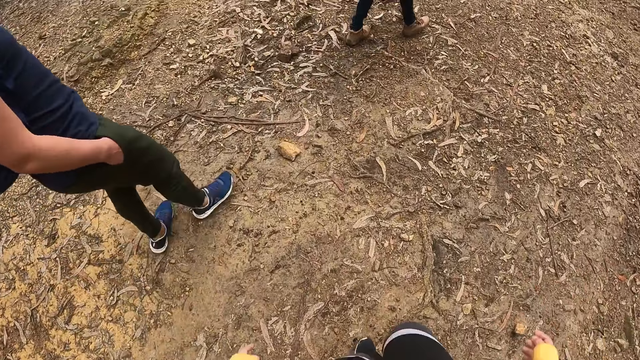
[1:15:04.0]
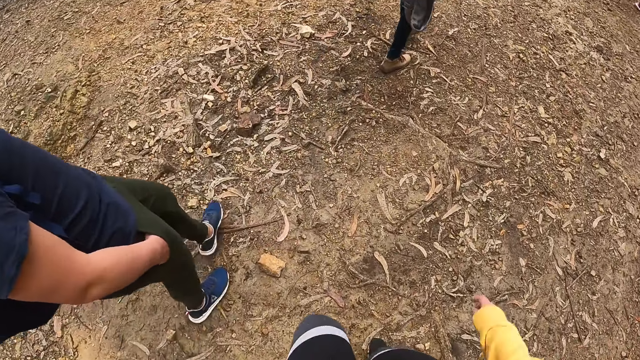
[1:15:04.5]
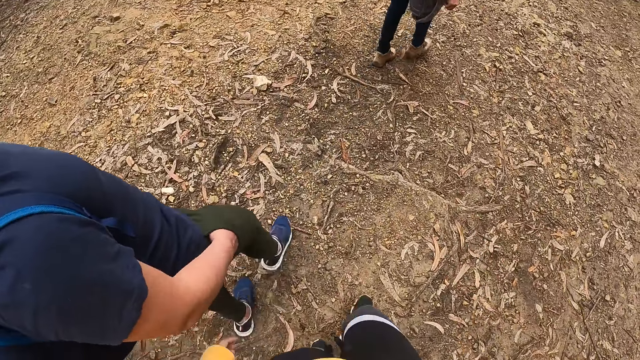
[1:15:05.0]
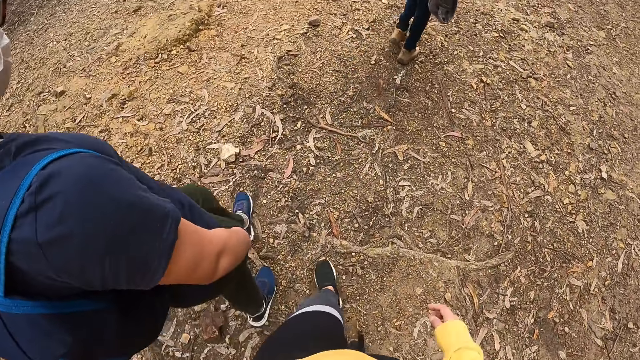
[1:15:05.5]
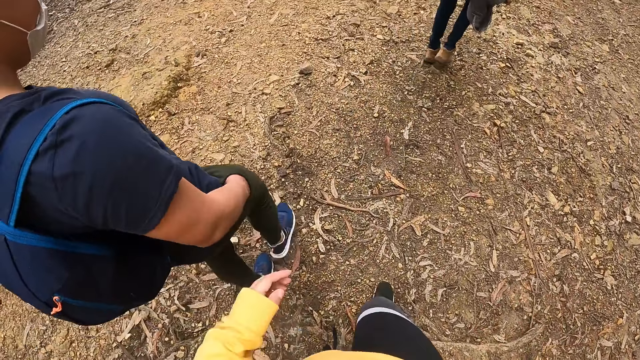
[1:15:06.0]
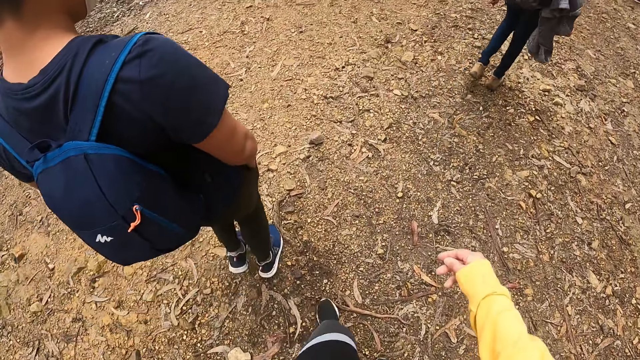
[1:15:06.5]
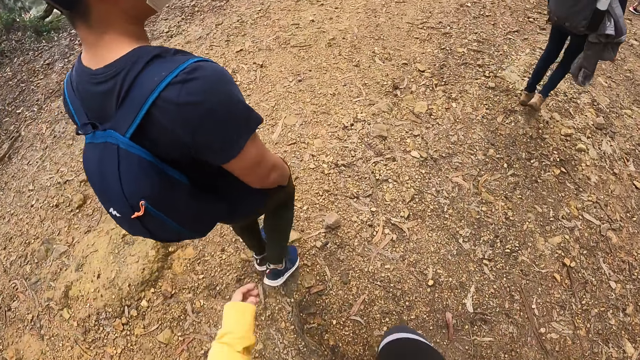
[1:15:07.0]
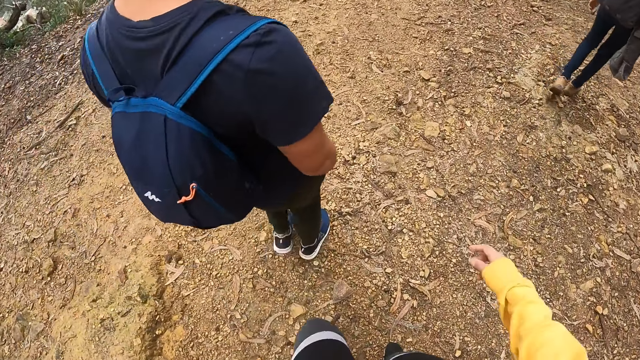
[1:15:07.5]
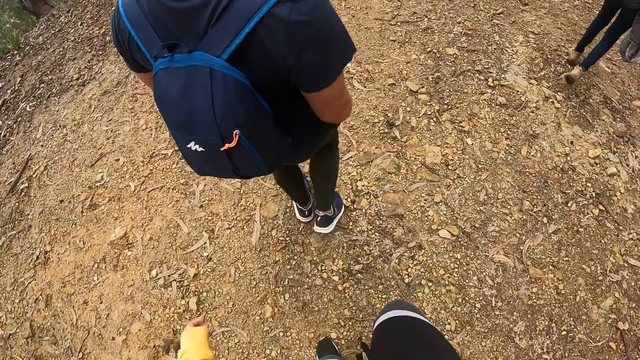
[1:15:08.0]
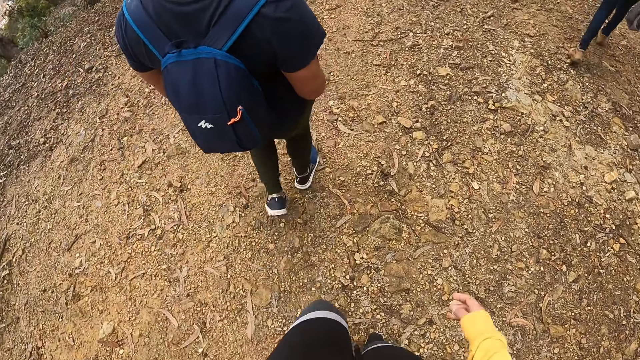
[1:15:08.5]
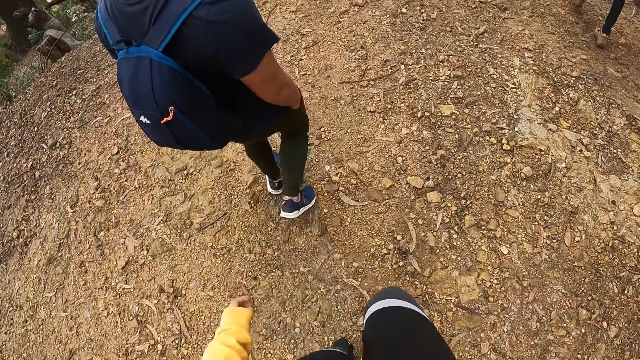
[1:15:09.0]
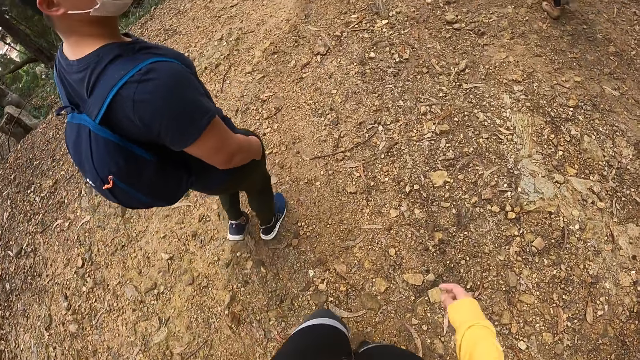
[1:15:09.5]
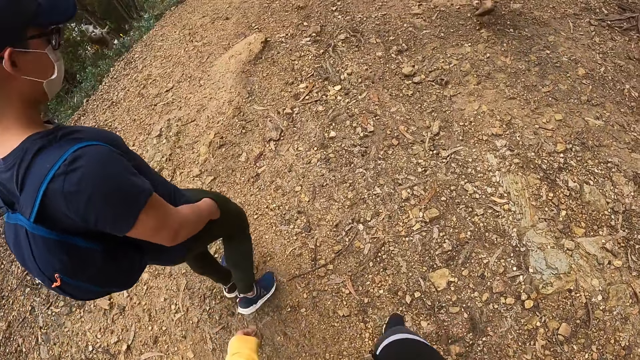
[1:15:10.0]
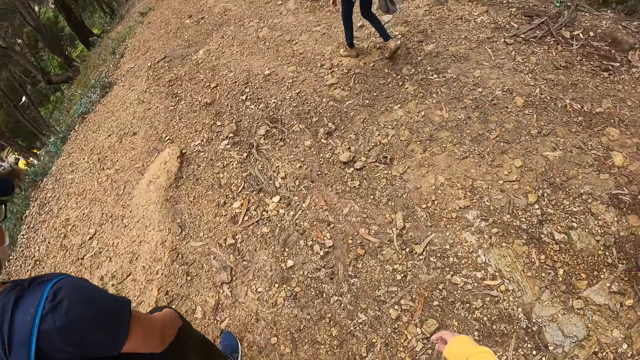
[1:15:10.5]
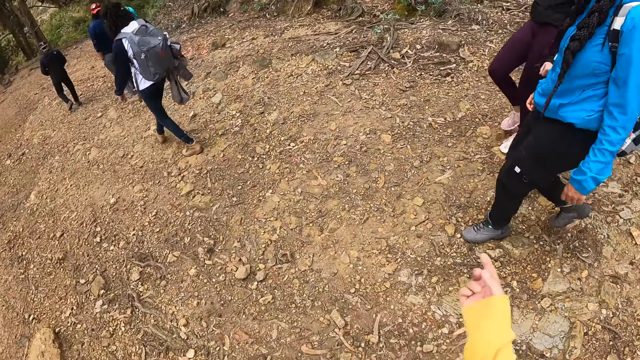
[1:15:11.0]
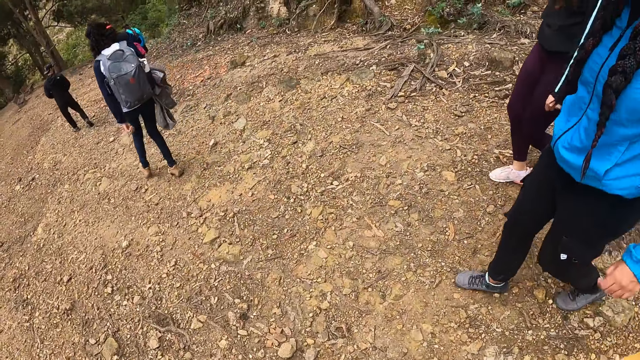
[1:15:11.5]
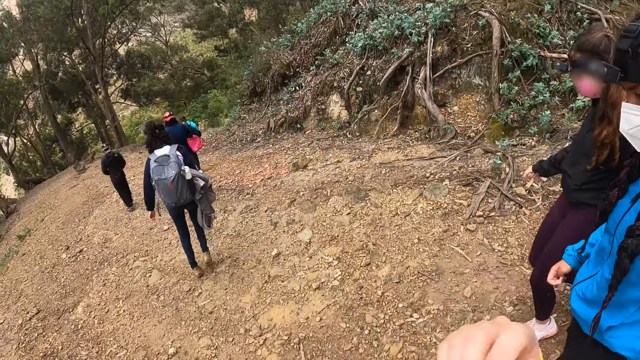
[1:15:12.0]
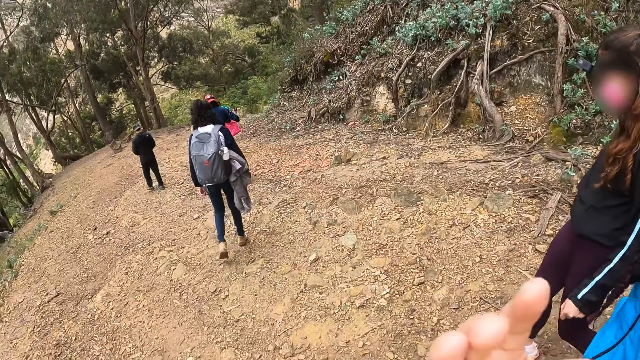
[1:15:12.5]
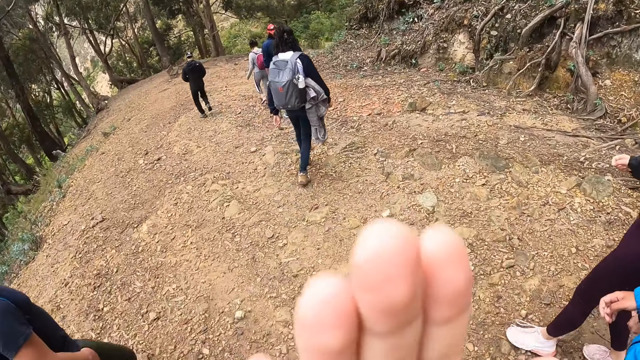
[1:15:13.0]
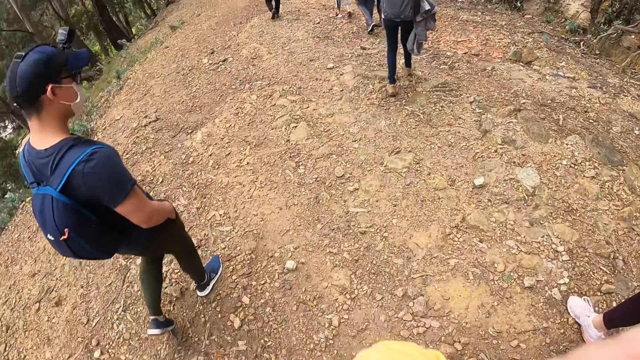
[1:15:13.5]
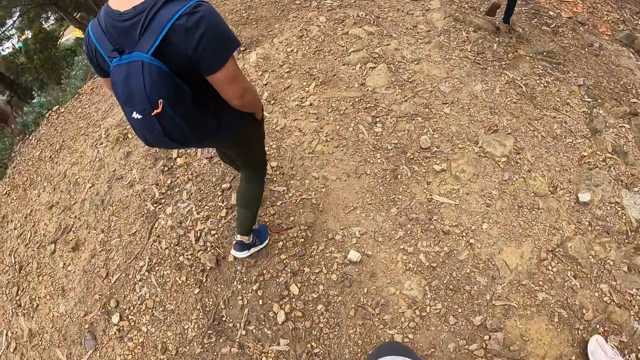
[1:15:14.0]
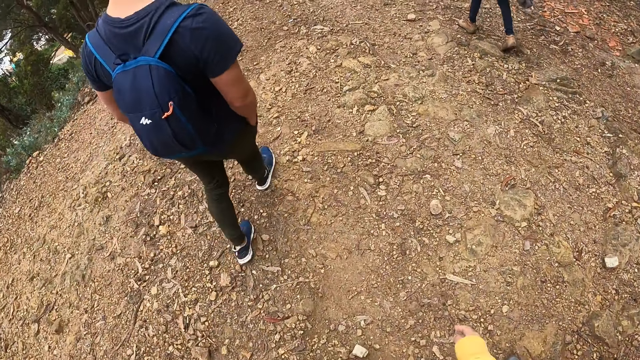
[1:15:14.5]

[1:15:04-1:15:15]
The camera wearer puts her right hand on her face.

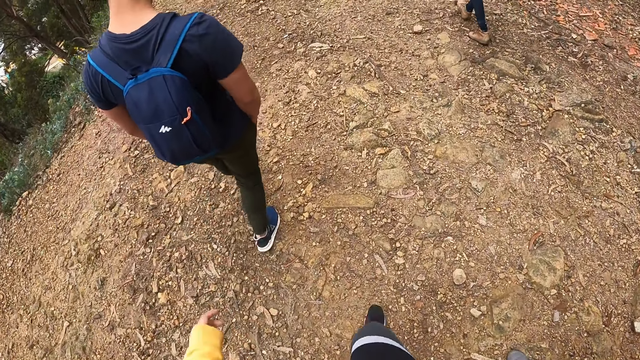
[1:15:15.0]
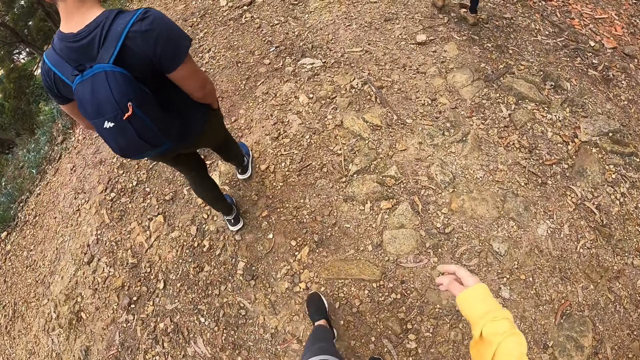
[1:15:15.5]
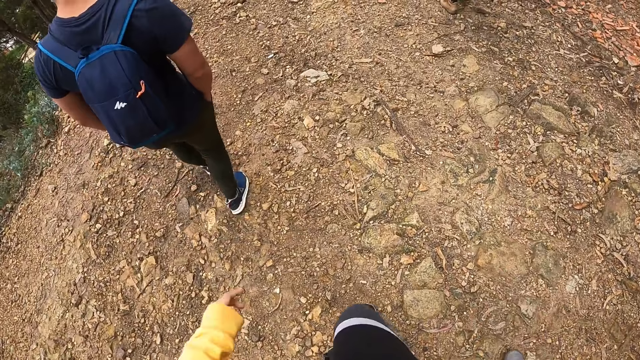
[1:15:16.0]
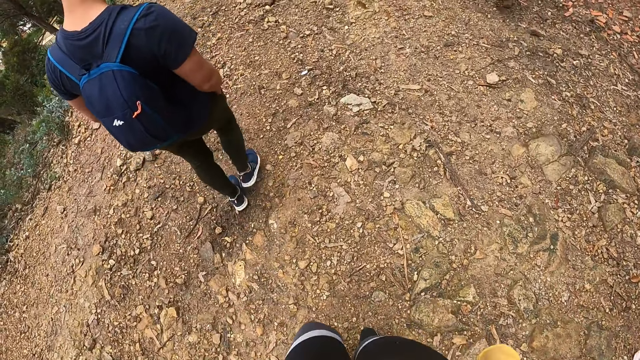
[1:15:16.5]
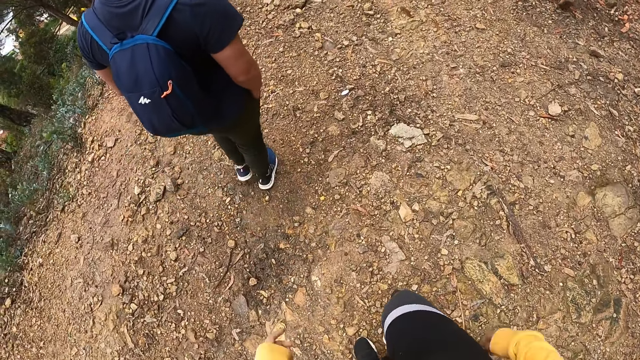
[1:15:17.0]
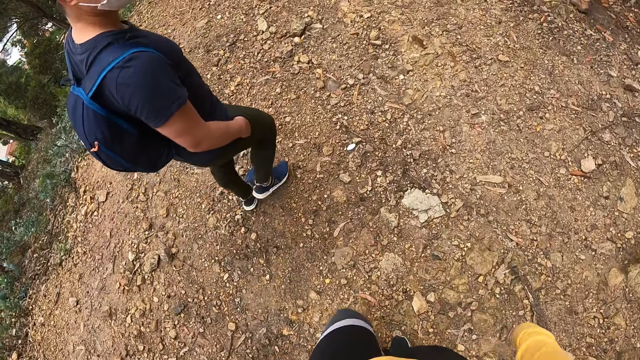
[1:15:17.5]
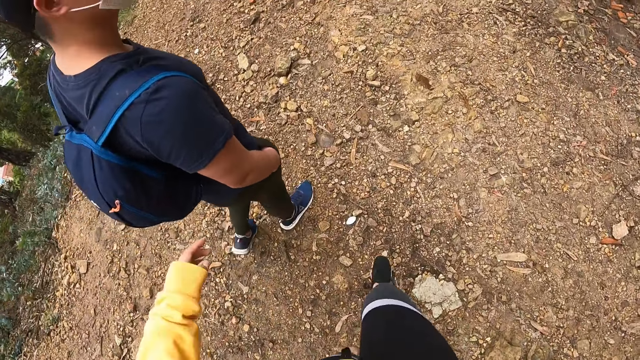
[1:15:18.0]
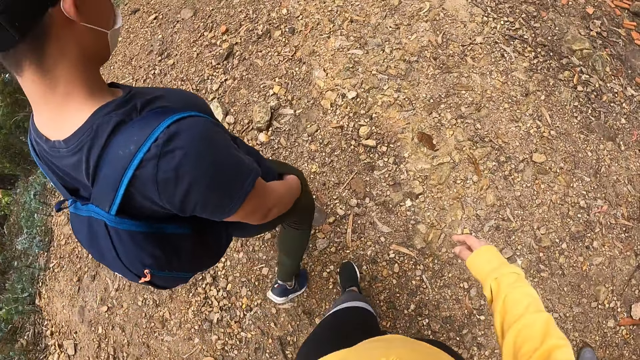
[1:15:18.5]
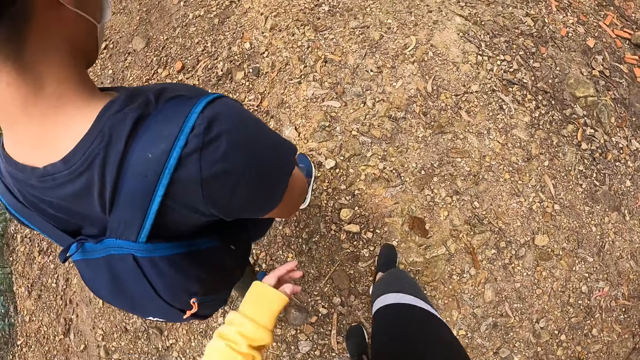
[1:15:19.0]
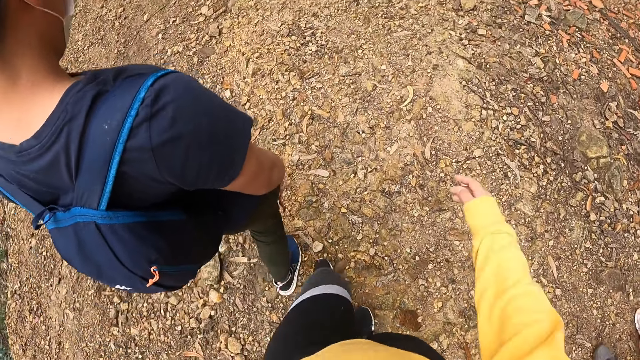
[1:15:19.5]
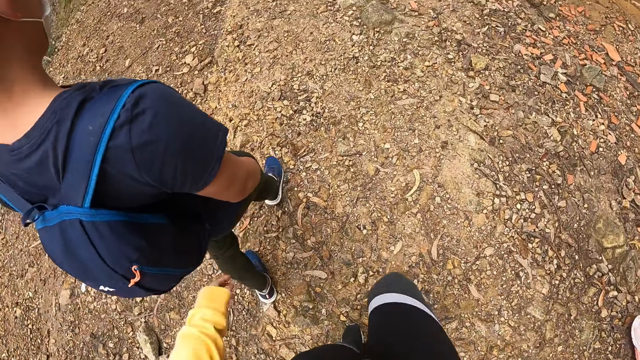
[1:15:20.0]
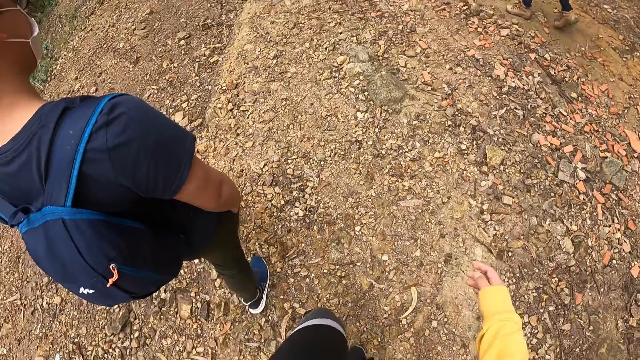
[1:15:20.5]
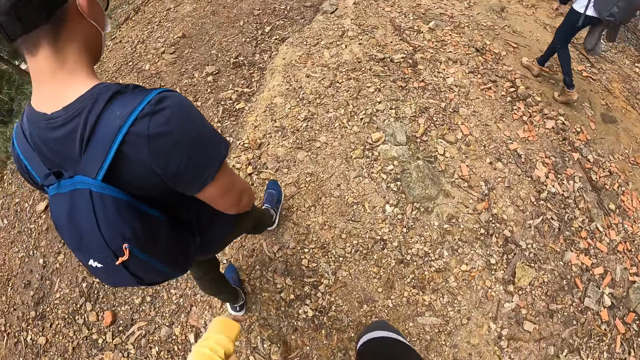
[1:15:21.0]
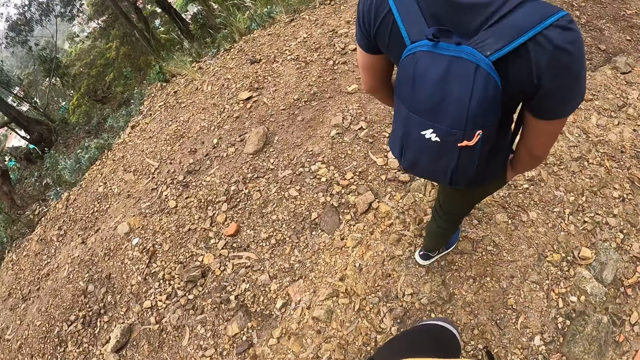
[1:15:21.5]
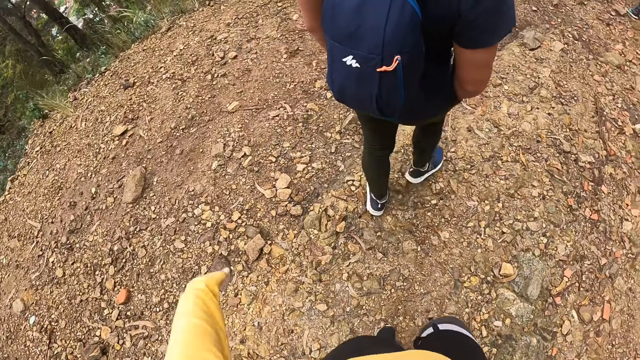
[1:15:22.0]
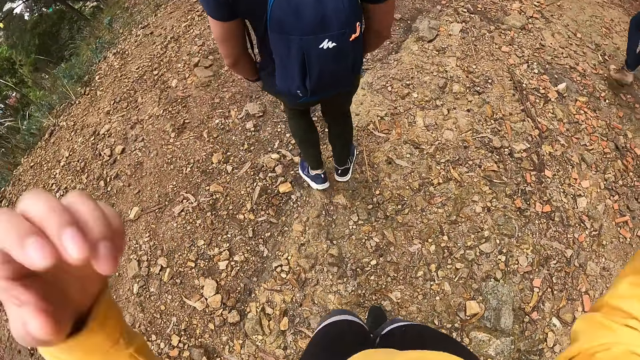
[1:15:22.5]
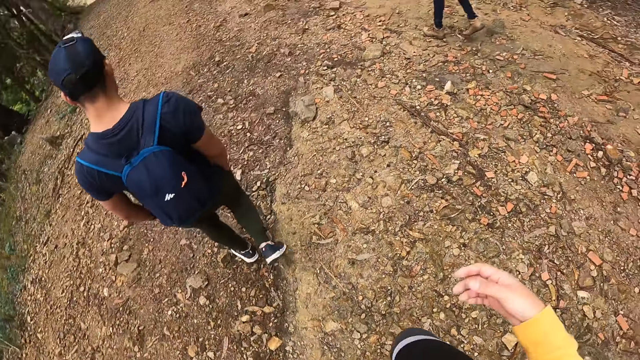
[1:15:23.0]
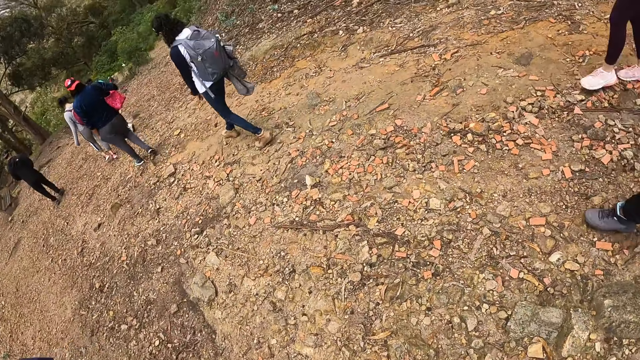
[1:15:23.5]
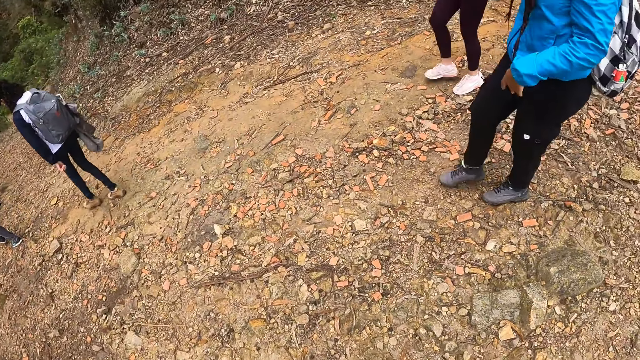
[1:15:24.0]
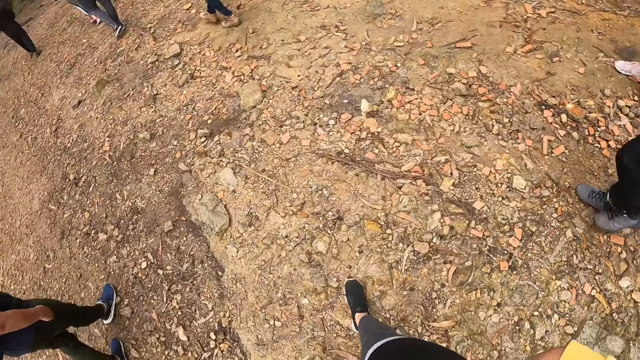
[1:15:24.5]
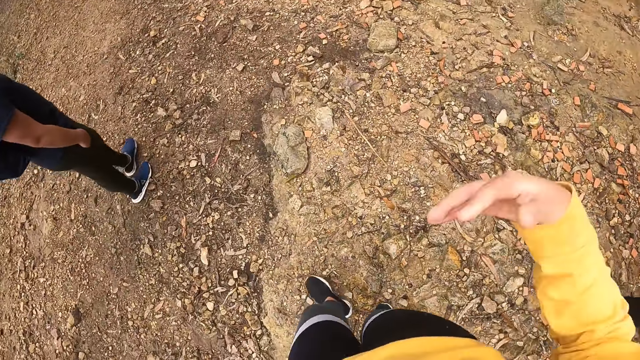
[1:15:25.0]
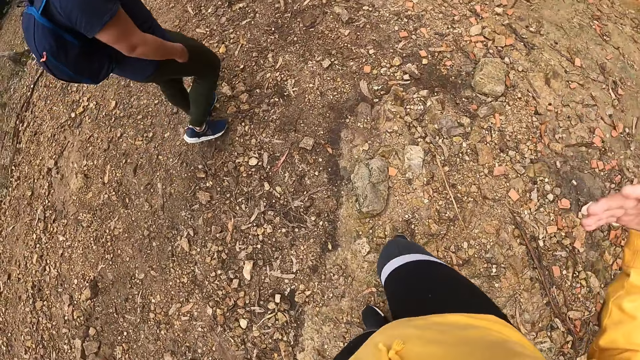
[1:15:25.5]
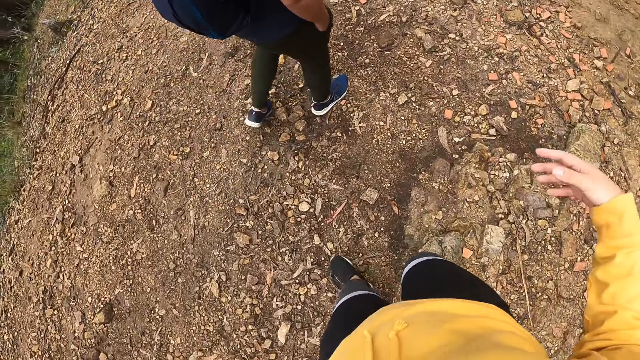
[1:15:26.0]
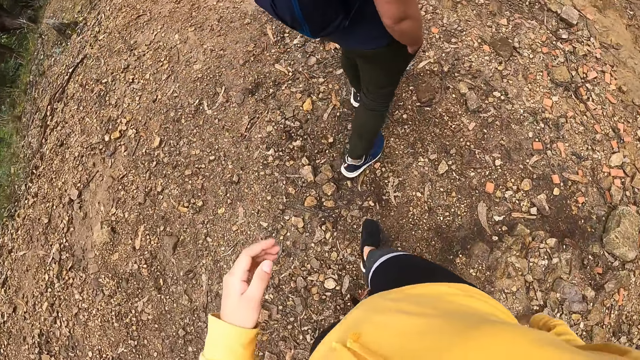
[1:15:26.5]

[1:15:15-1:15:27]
The camera wearer puts her right hand on her face. She moves both hands down. She moves the hand up. A person moves the hands down.
